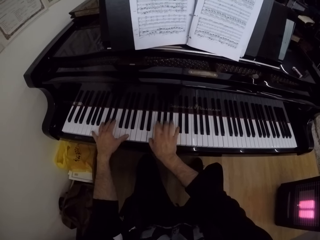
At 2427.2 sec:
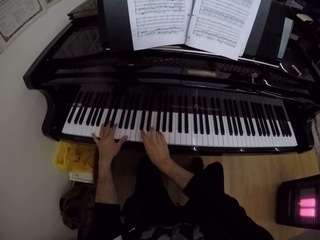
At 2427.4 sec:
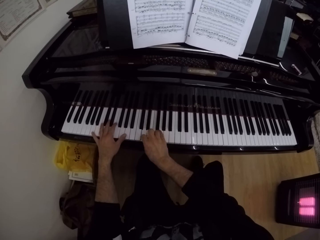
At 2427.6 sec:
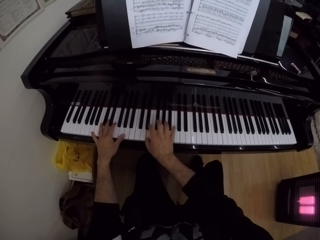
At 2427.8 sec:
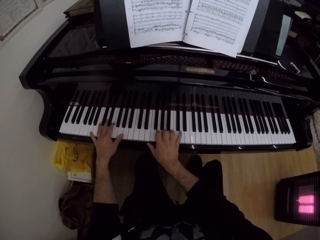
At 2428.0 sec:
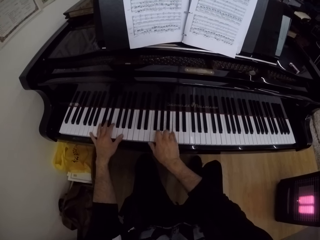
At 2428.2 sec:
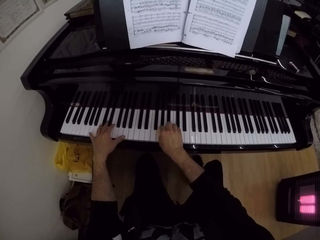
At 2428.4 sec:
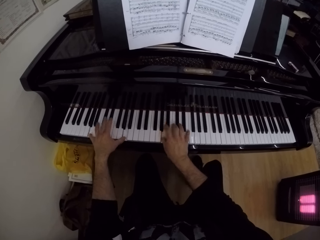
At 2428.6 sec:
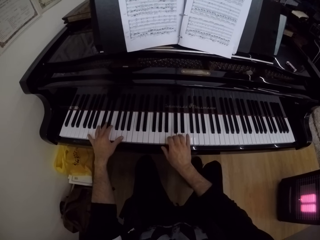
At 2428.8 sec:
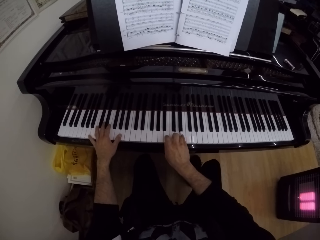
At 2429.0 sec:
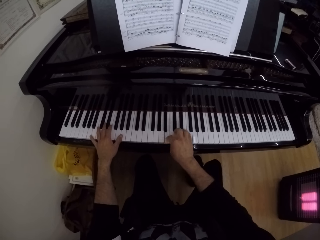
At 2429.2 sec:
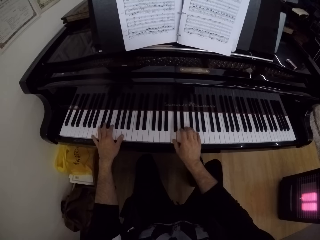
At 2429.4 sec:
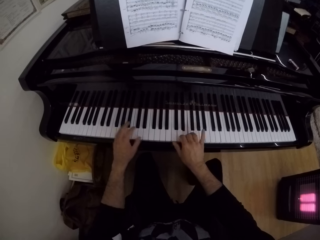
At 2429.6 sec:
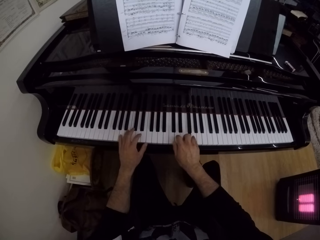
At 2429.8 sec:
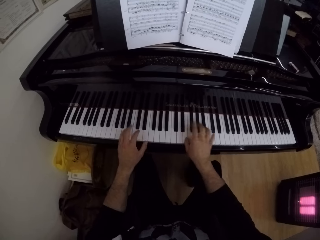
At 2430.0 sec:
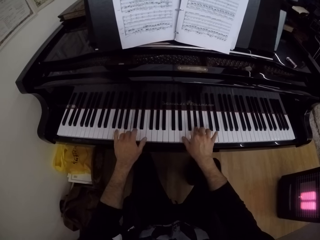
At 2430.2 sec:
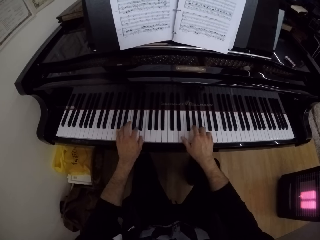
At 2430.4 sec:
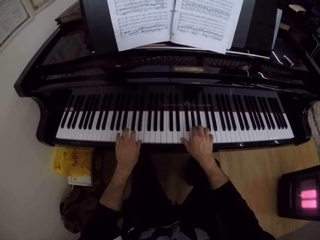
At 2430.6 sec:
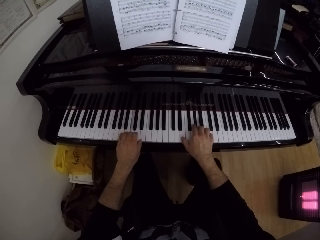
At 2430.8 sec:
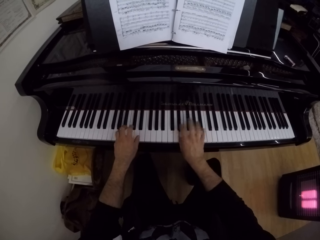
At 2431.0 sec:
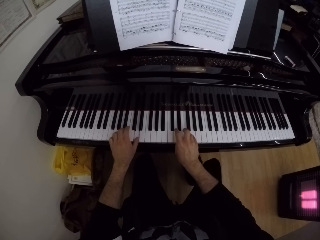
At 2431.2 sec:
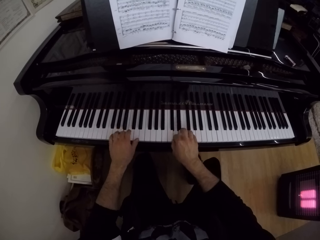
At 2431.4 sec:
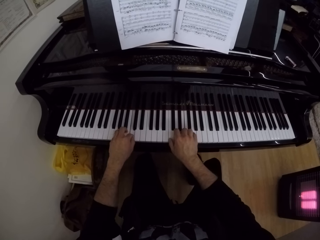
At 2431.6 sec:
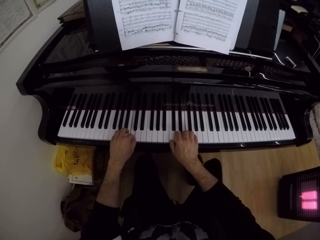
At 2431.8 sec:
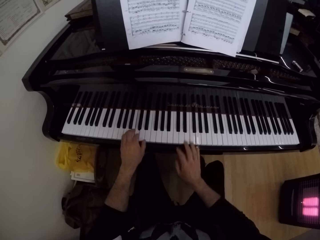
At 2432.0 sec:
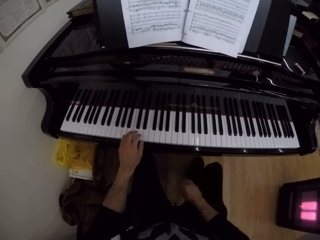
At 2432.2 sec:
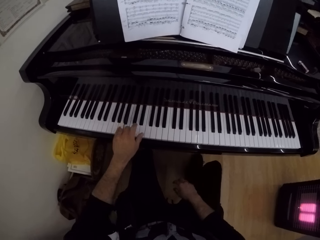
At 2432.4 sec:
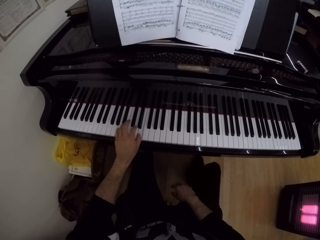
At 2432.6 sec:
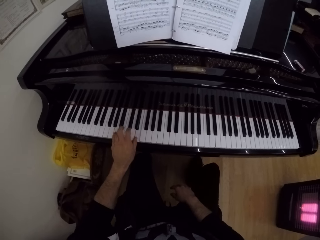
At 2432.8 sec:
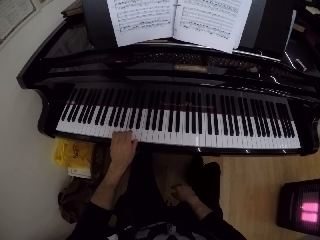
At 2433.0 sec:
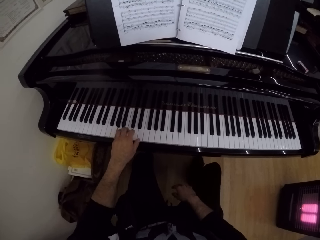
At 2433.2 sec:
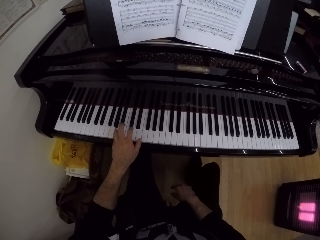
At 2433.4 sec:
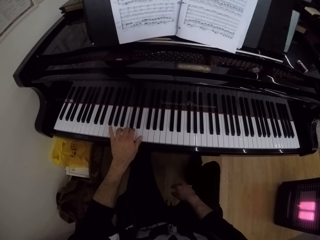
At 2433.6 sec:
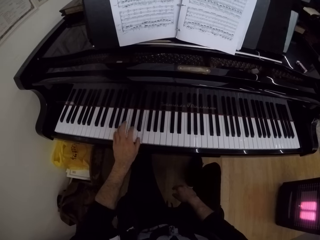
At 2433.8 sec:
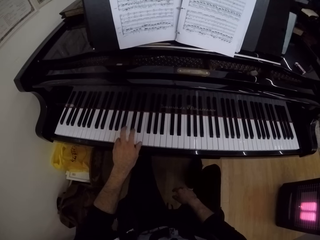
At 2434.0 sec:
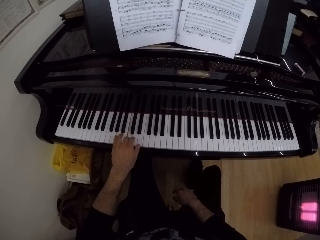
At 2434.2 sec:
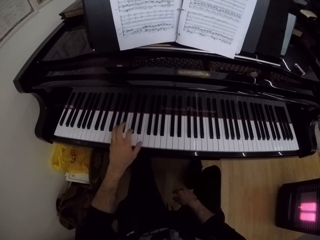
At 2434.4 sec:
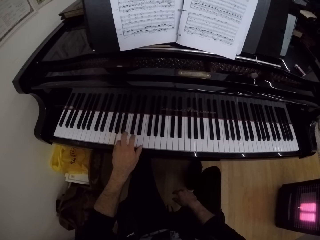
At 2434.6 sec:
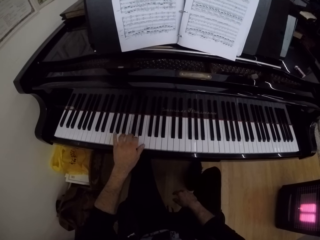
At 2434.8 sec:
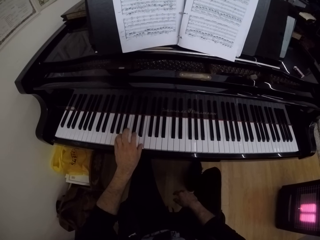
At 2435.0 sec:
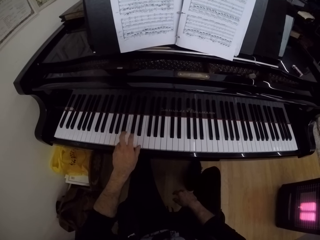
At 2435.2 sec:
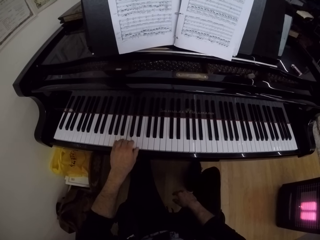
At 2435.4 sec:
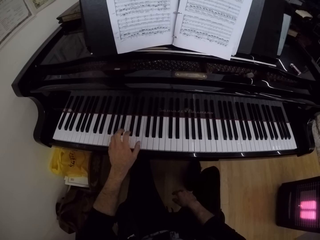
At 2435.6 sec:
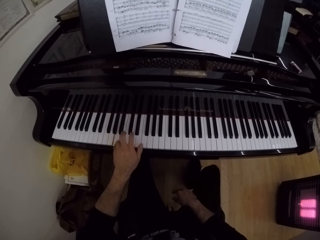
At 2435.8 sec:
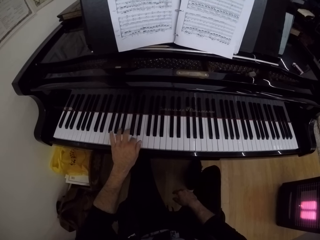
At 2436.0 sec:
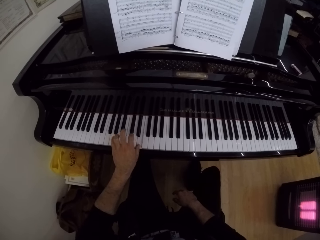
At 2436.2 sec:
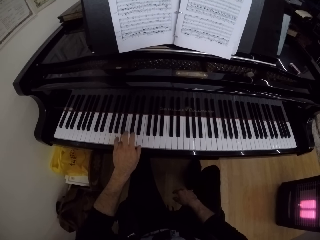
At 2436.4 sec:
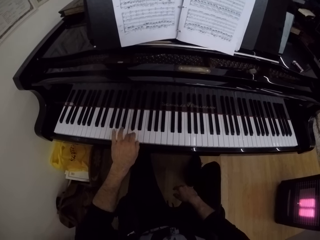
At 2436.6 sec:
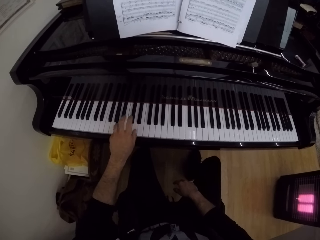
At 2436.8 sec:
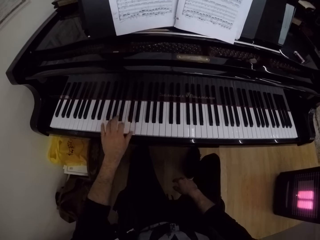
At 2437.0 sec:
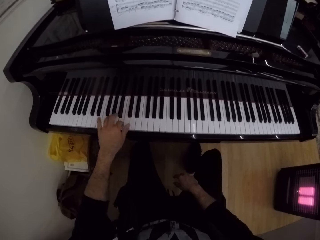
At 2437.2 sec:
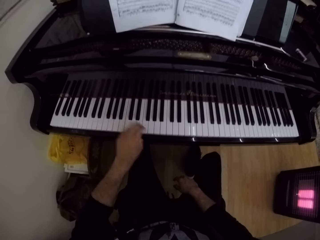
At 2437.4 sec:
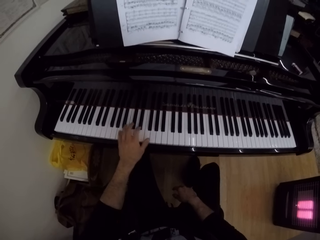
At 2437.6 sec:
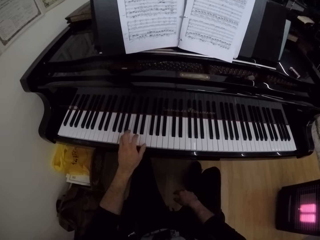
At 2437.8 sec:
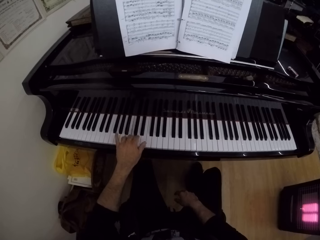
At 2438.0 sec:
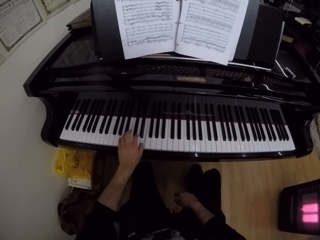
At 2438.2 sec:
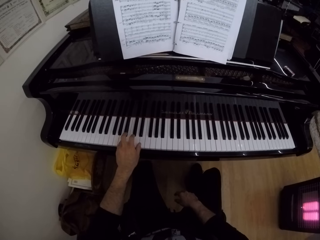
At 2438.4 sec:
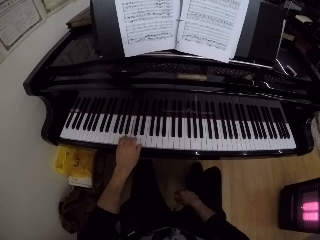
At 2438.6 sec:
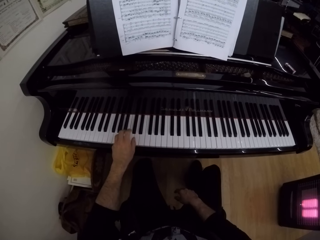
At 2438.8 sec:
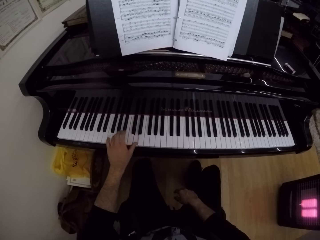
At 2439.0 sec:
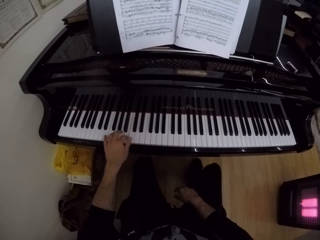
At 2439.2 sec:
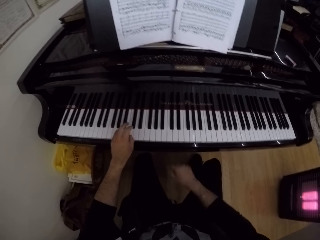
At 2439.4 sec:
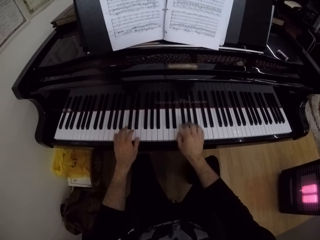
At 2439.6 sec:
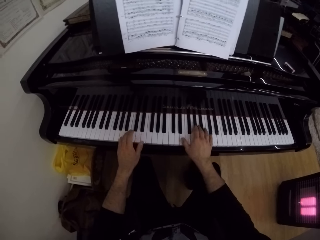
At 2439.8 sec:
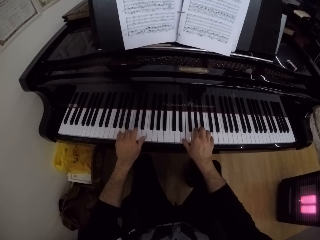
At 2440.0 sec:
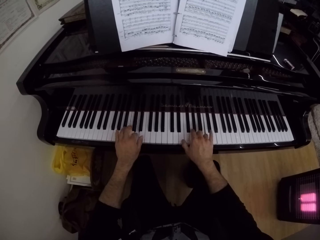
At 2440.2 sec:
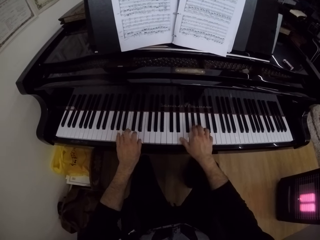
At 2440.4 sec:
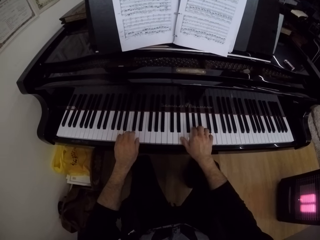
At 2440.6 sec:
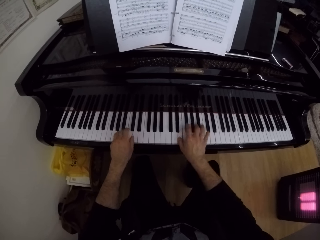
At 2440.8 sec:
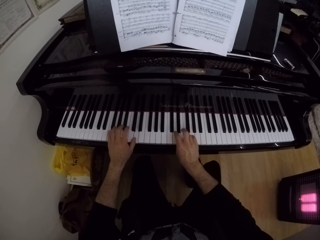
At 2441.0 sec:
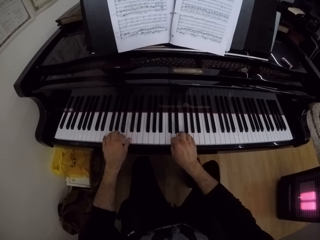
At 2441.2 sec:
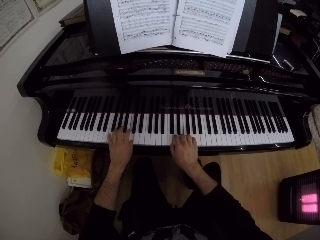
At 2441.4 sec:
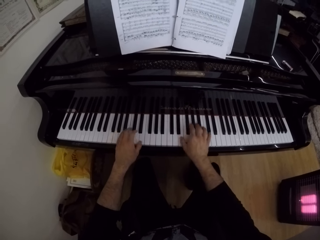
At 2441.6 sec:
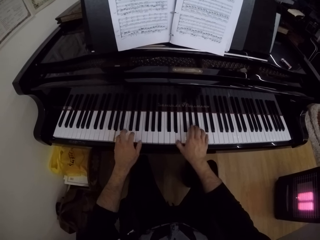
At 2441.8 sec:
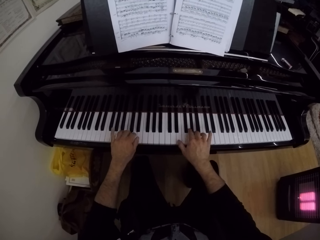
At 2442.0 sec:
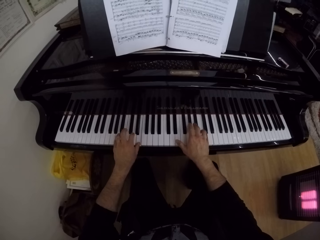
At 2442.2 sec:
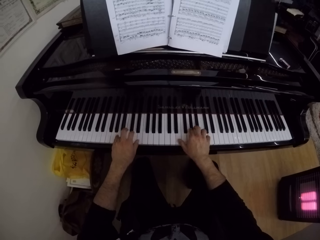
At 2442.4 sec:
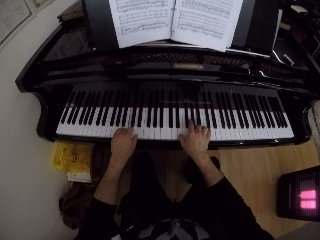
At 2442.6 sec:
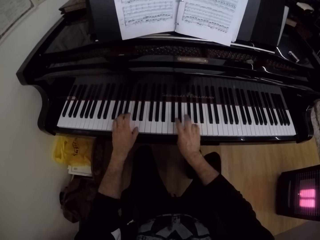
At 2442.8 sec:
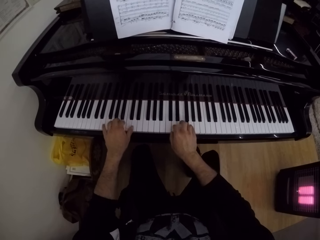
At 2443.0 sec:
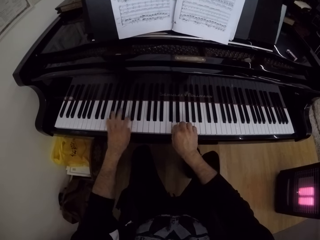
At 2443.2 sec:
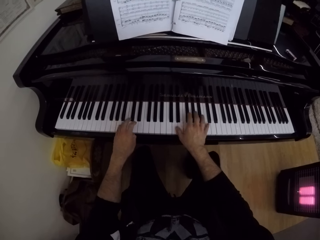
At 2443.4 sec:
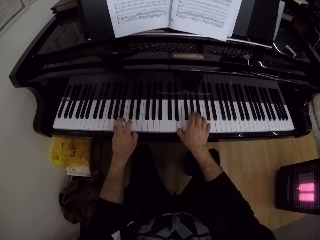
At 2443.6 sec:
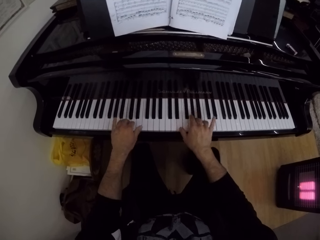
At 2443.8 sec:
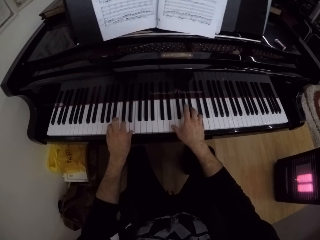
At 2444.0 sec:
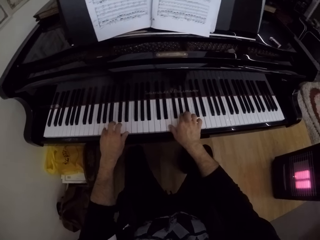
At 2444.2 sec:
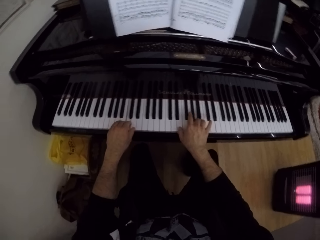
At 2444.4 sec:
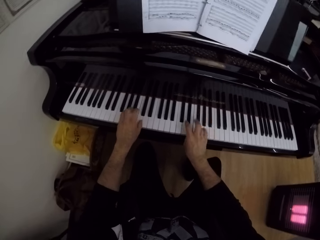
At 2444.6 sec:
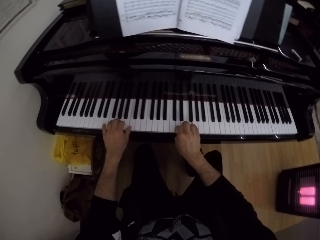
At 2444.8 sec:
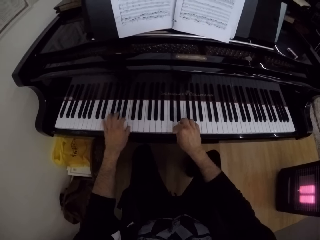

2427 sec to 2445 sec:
The camera wearer plays the piano with his left hand. He plays the piano with both hands.

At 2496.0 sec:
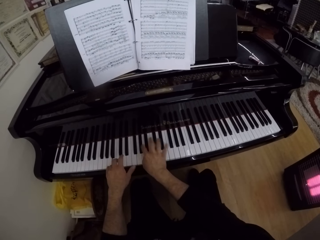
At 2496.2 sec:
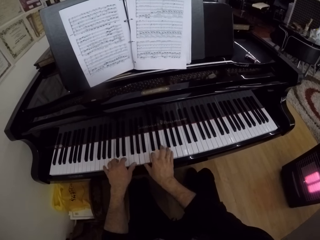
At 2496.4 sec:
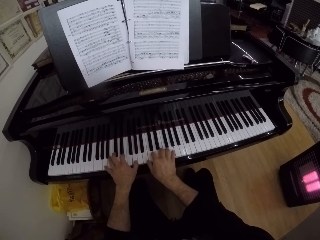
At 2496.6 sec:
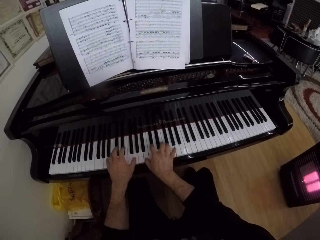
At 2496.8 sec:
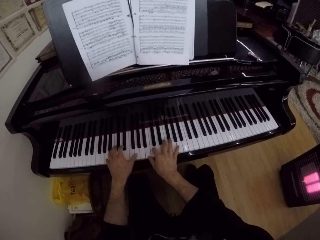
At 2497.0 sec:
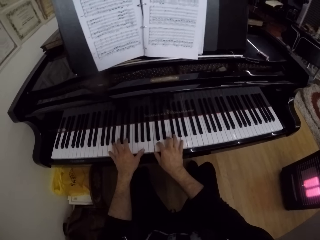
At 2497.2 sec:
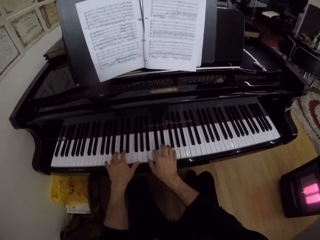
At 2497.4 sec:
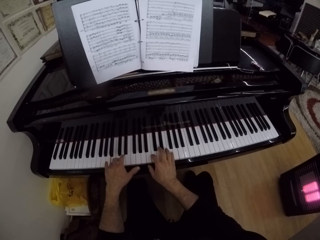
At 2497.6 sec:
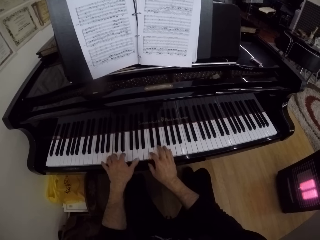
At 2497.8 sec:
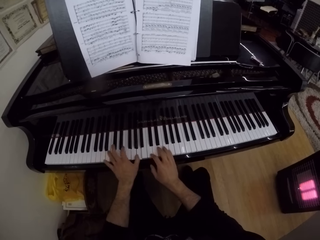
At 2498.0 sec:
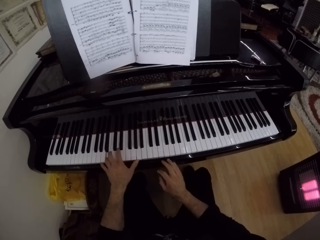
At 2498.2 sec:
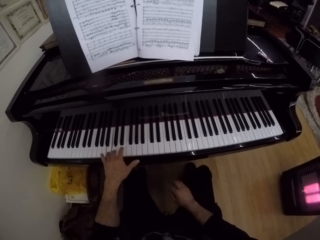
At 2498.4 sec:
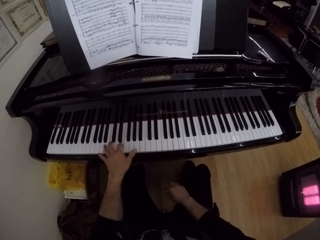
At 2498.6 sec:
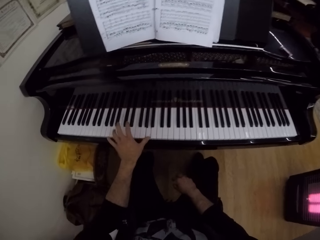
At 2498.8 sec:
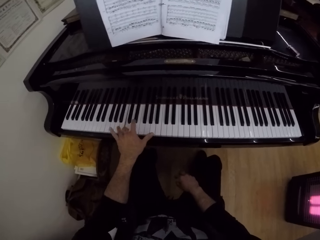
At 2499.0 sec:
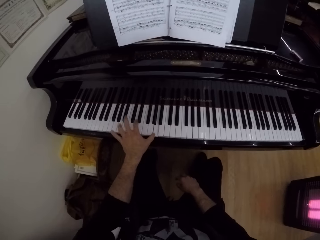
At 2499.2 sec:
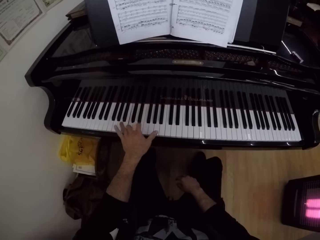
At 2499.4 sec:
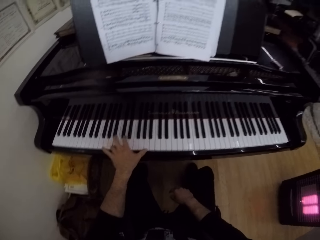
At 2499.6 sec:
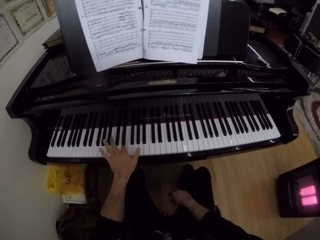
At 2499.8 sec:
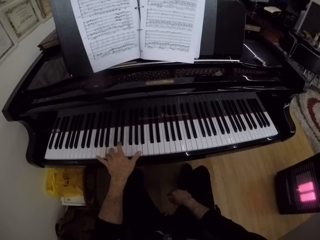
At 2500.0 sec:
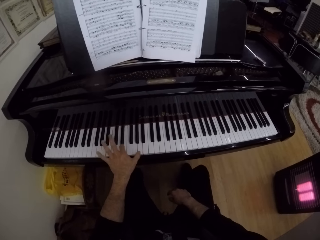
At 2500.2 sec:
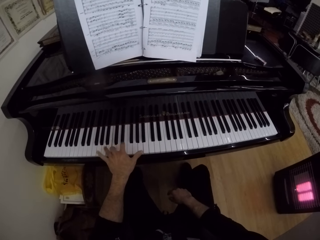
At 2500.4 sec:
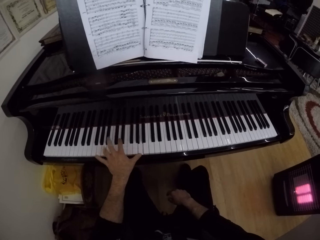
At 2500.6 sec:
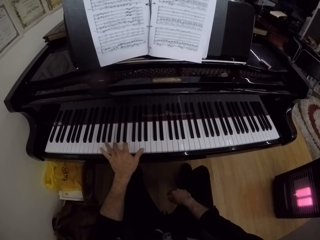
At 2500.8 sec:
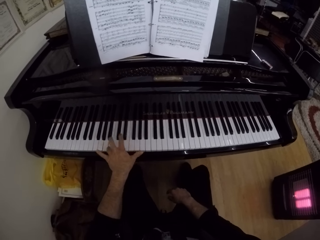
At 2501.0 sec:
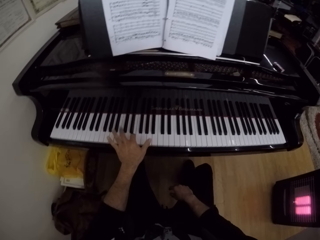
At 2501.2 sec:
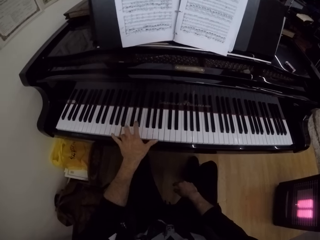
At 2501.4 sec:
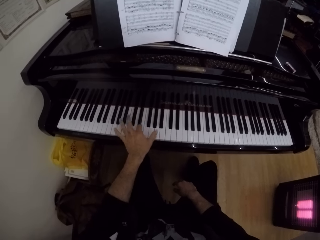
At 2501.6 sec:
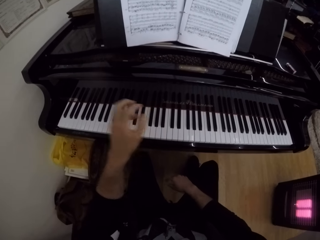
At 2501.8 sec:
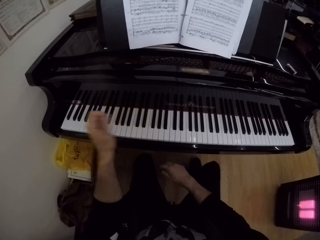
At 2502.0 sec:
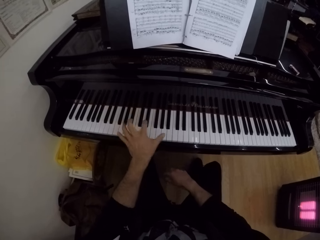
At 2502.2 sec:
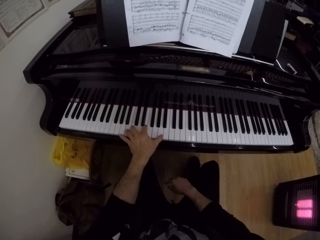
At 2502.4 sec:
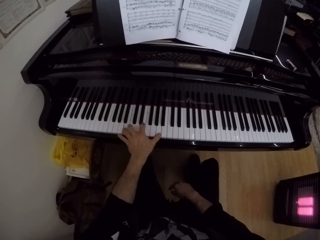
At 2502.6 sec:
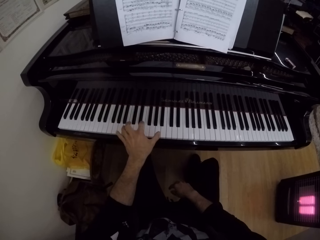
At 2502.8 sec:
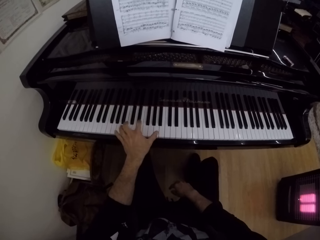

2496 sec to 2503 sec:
The camera wearer takes his right hand off the piano, plays the piano with his left hand and places his right hand on his leg.
